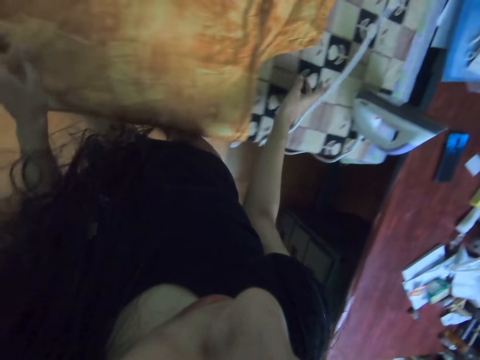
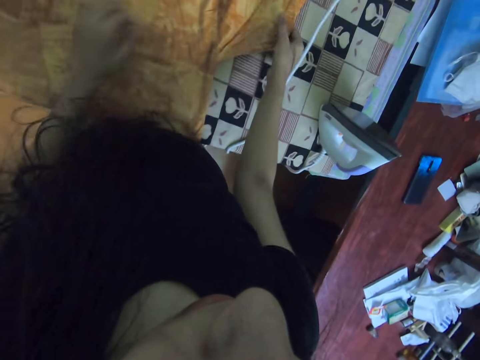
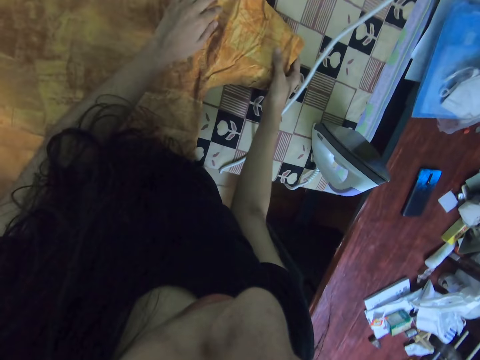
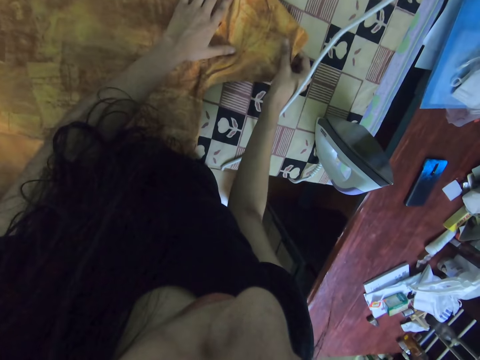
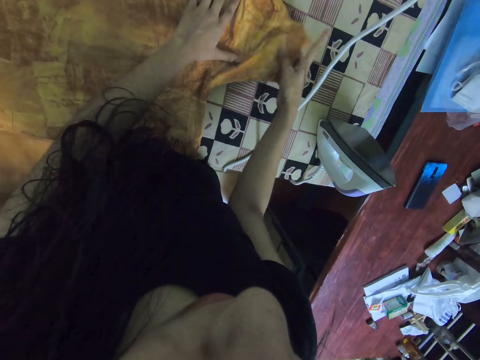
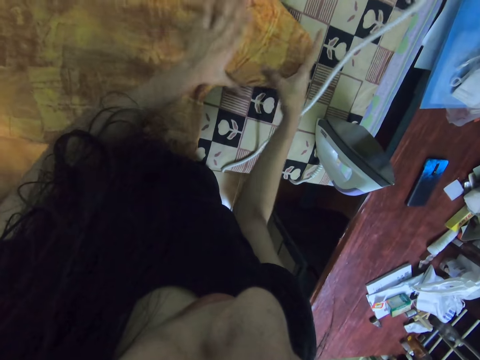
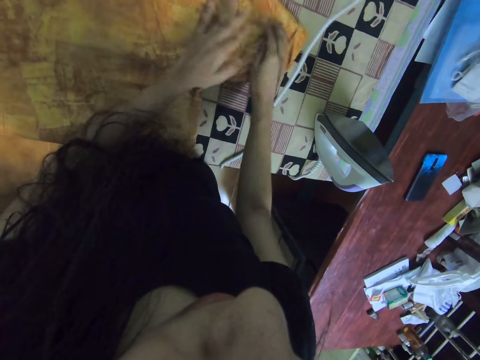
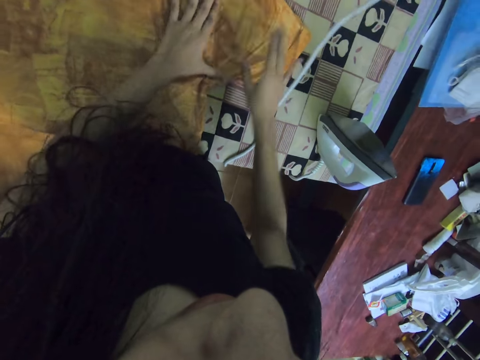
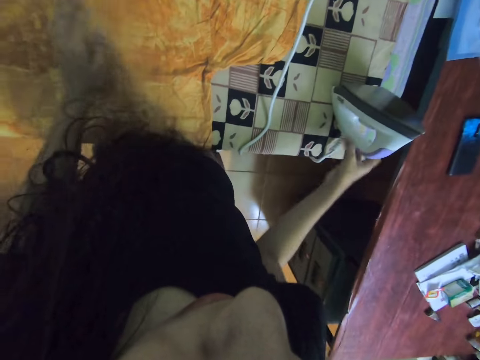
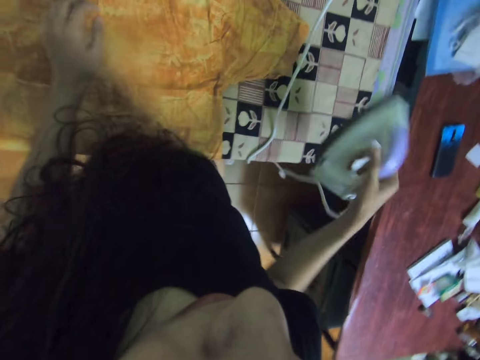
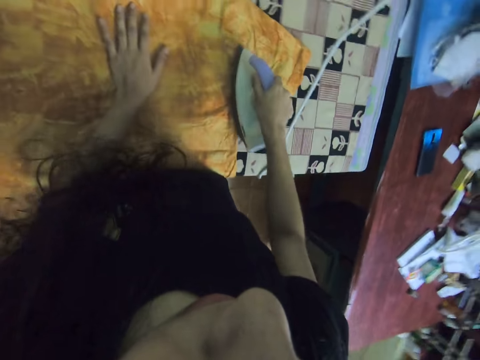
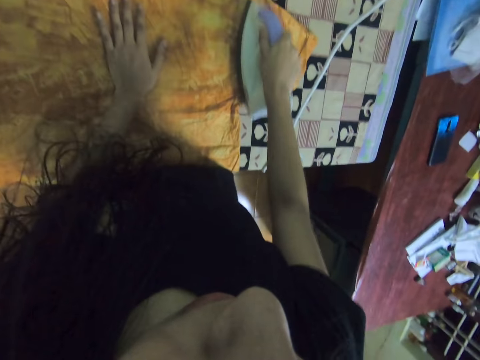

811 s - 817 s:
The camera wearer moves the iron wire with the right hand. They align the cloth with both hands. They pick the iron from the table with the right hand. They iron the cloth with the iron.

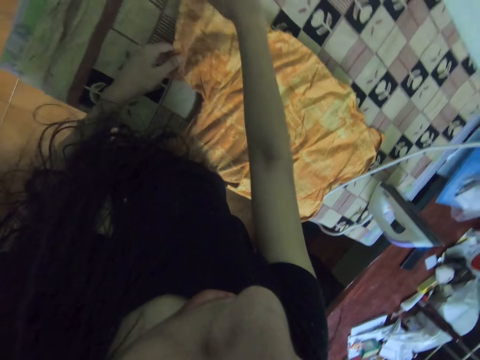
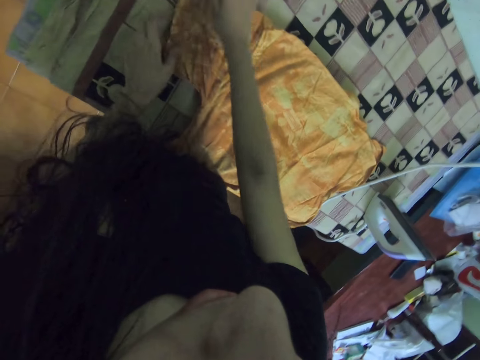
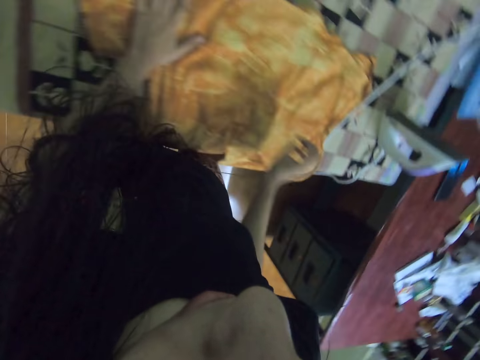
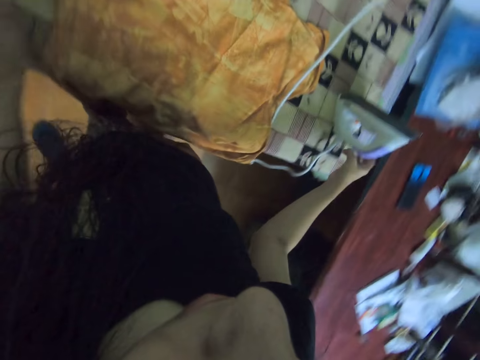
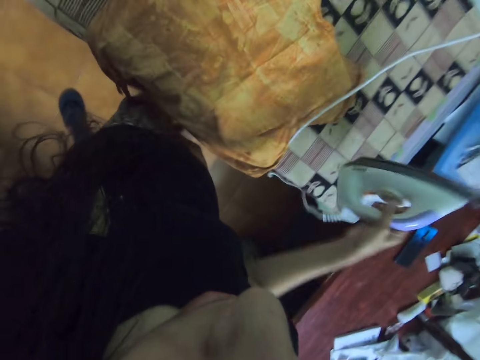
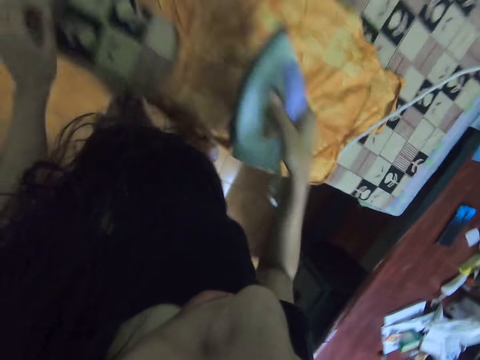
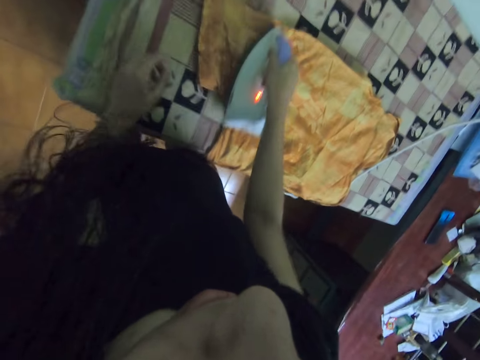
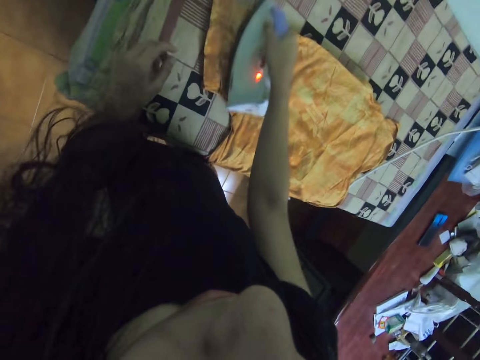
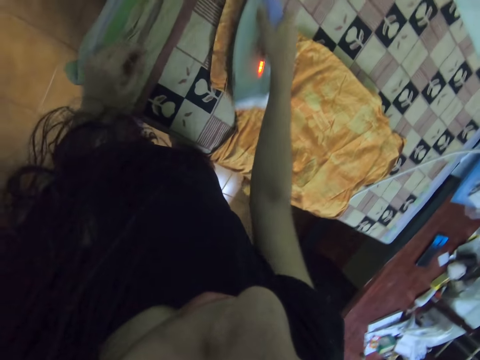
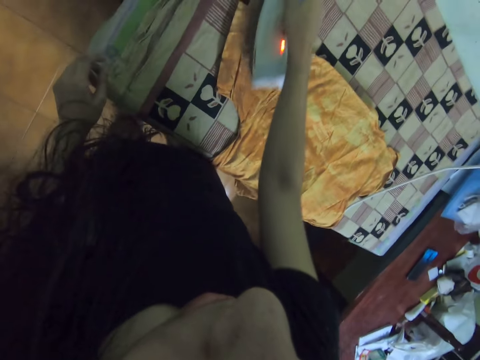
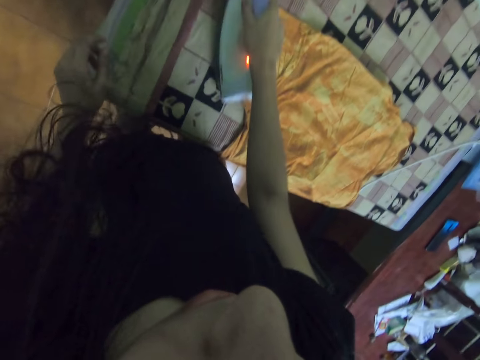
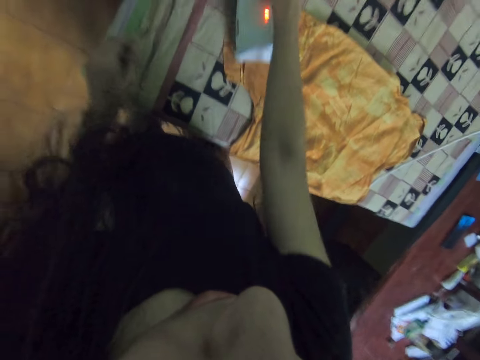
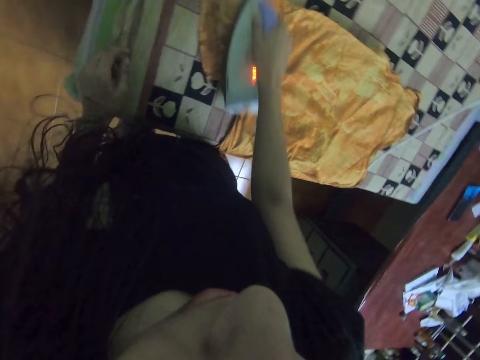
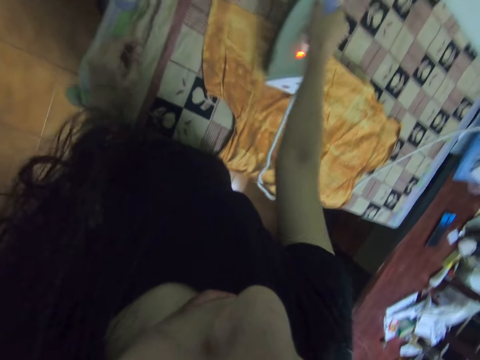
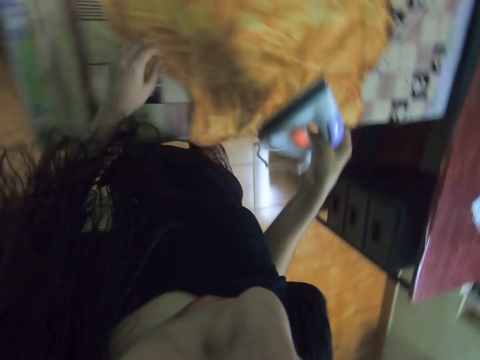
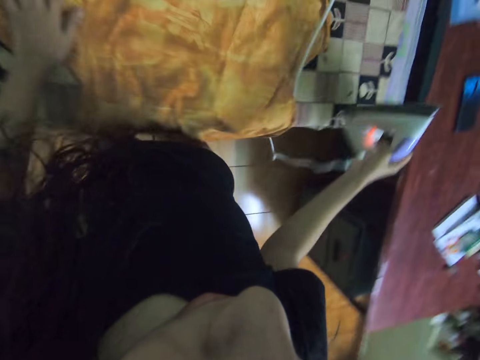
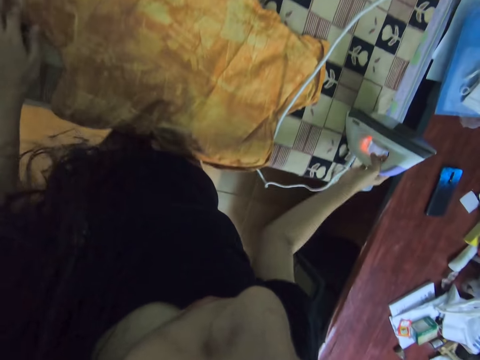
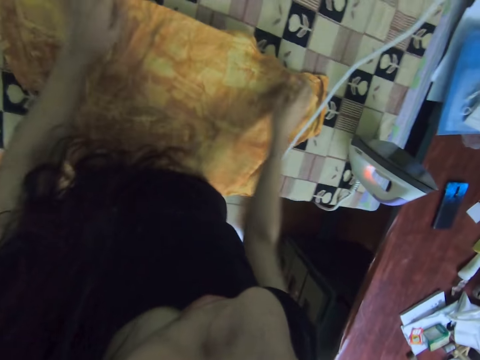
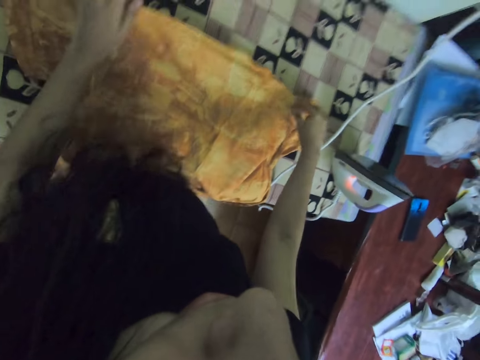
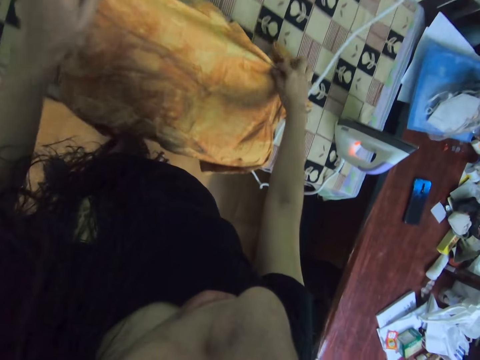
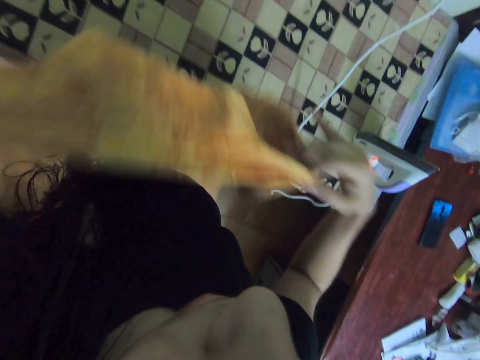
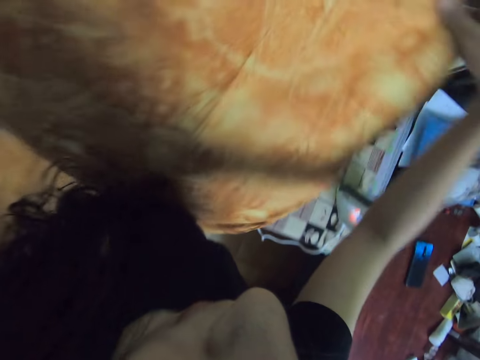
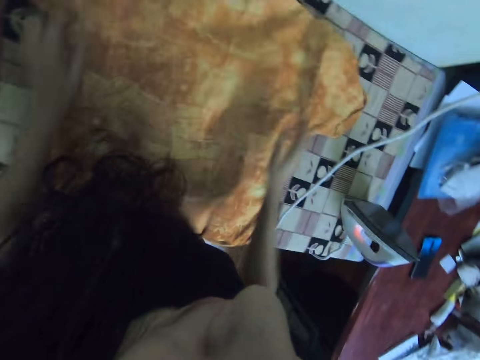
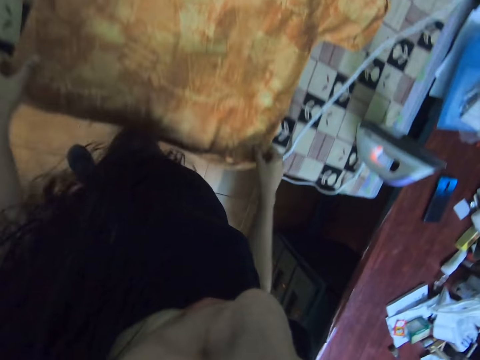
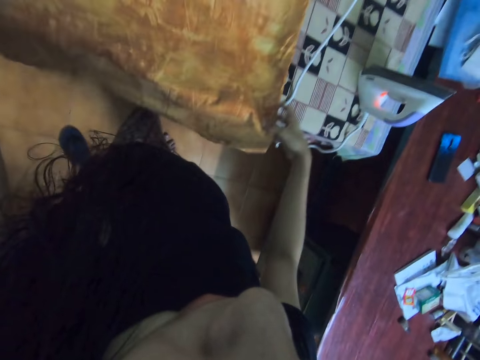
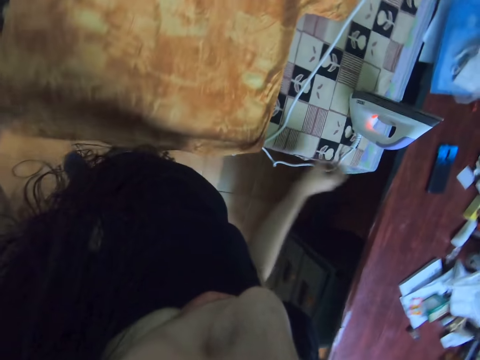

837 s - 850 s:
The camera wearer picks the iron box with the right hand. They iron the shirt or cloth with the iron box. They put the iron box on the table. They pick the shirt. They put the shirt on the table. They spread the cloth on the table. They straighten the shirt on the table.

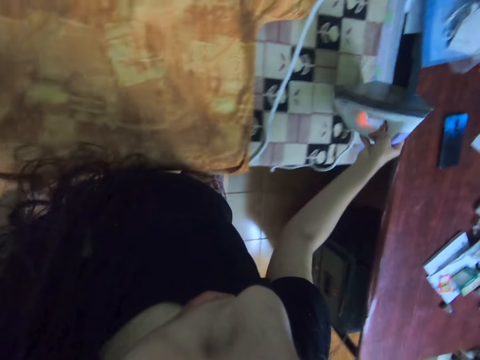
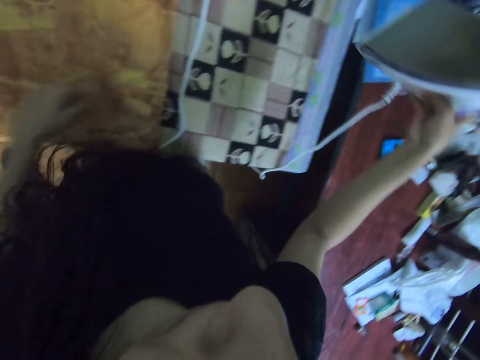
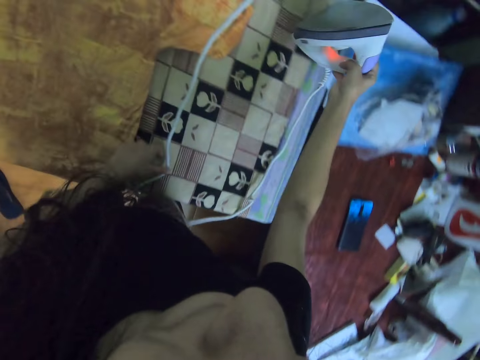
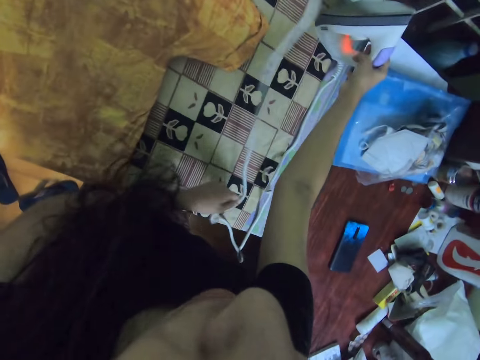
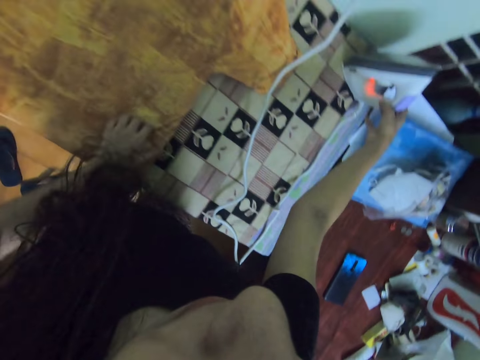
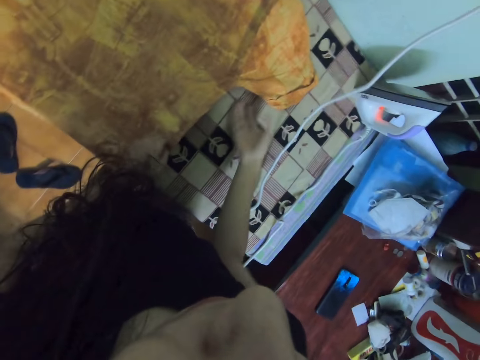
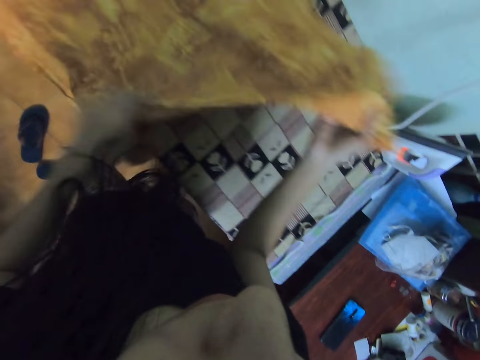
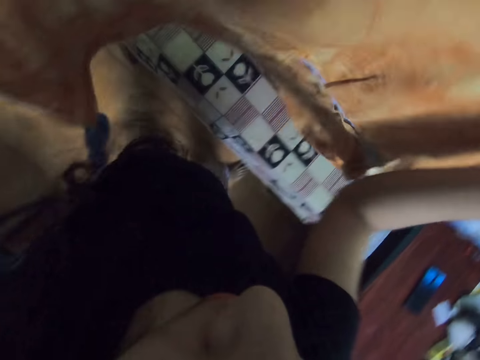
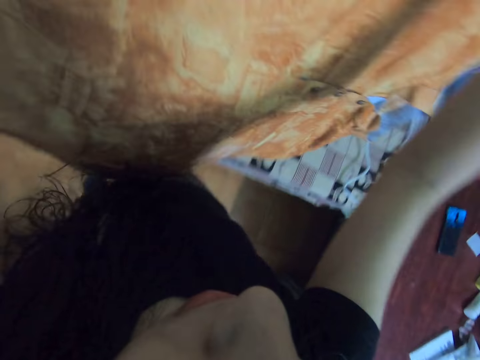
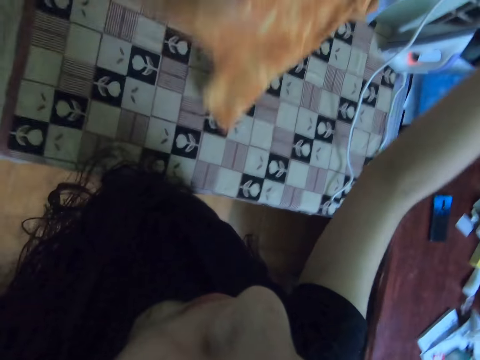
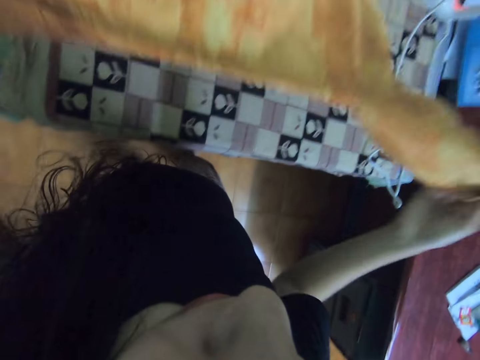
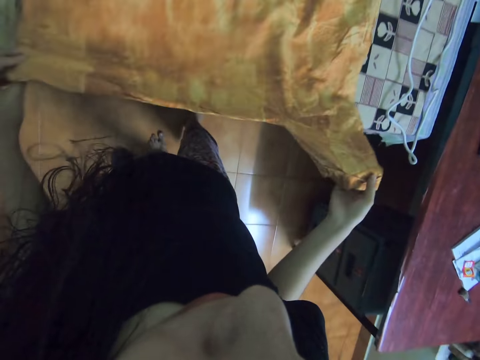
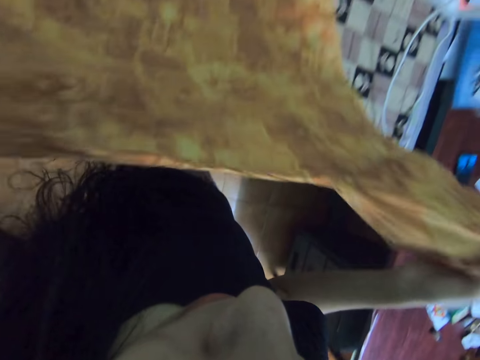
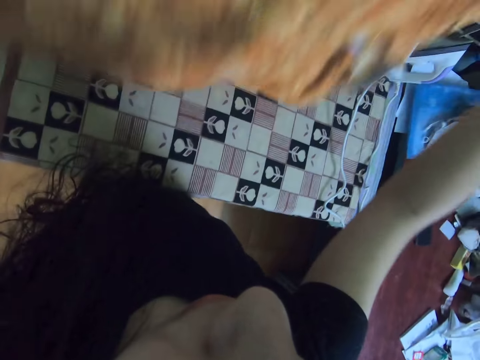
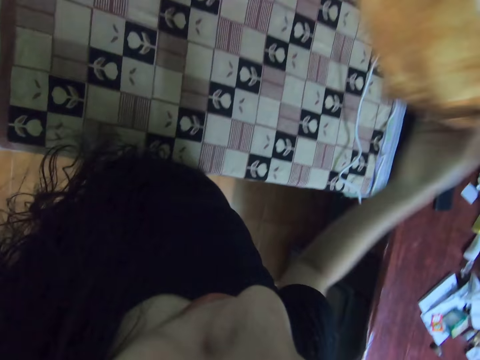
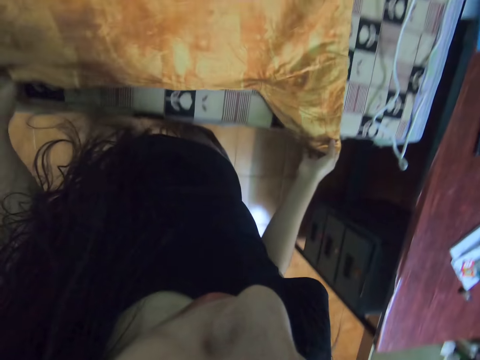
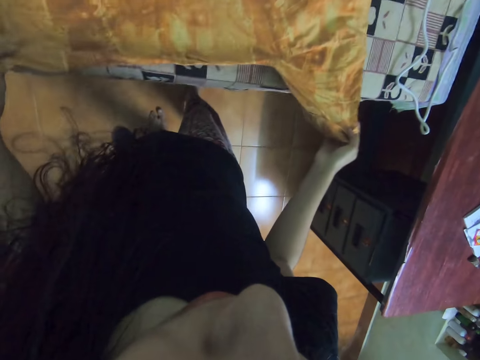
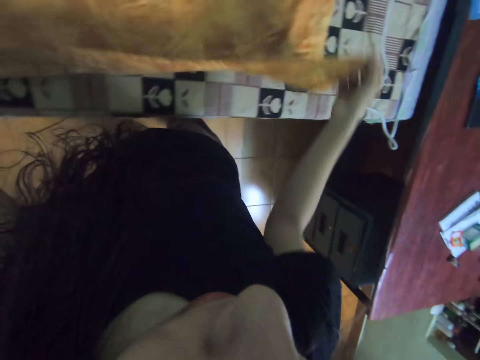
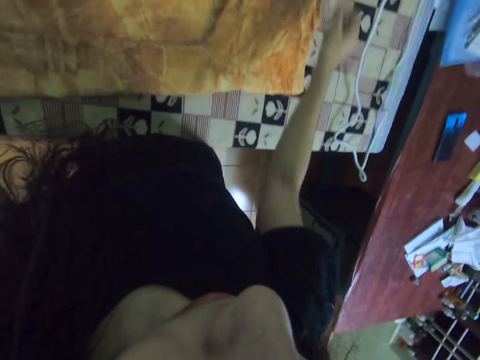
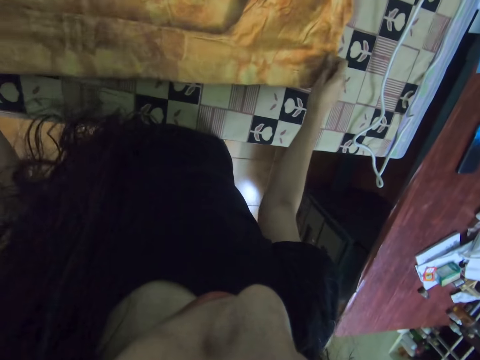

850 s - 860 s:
The camera wearer picks up the iron box. They put the iron box on the table. They pick up the shirt. They hold the shirt. They put the shirt on the table. They fold the shirt.
